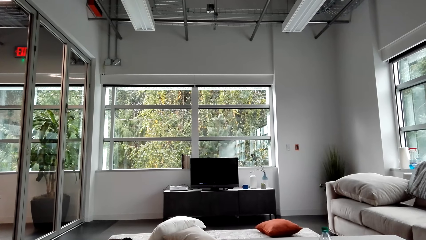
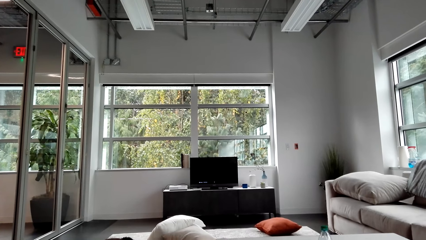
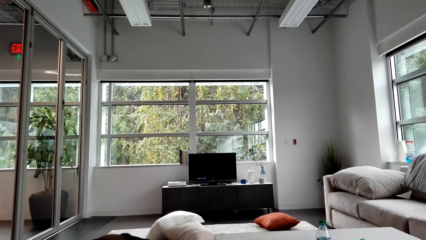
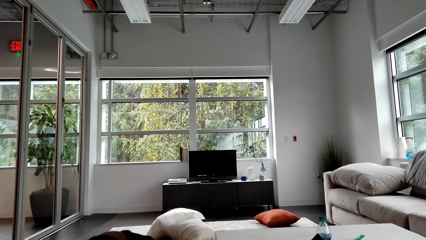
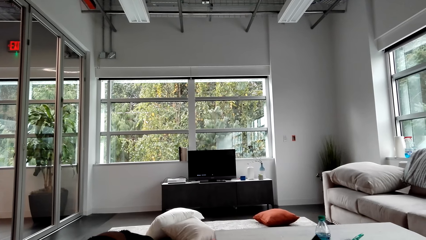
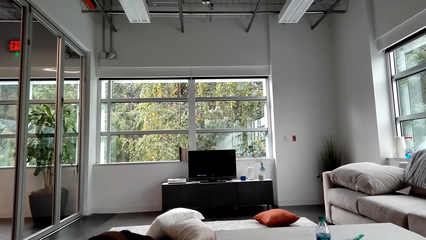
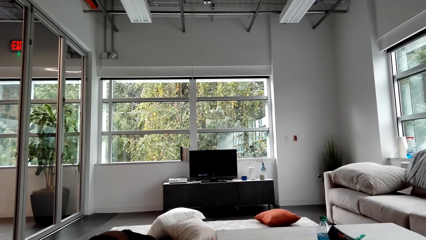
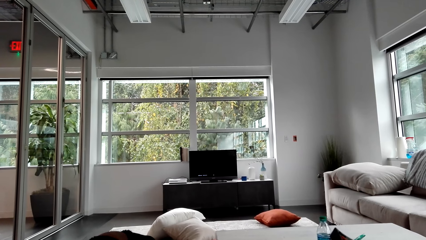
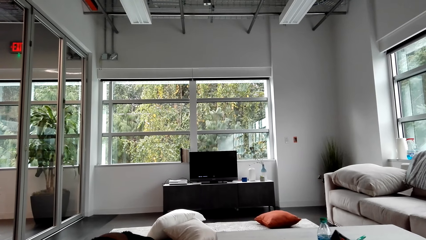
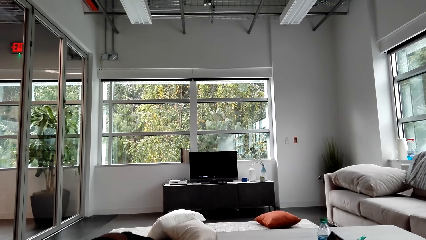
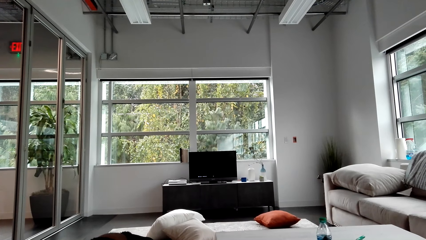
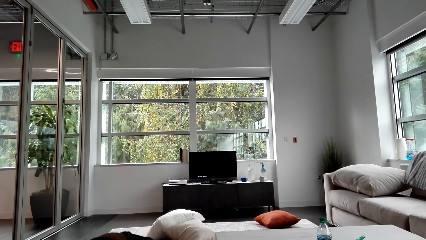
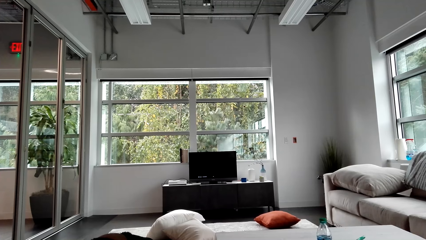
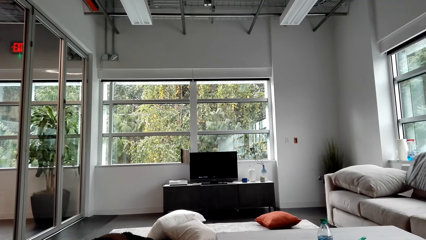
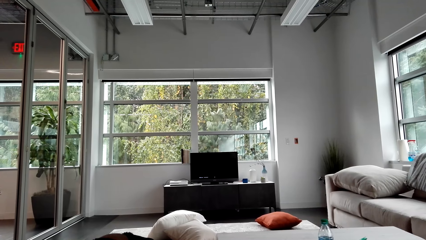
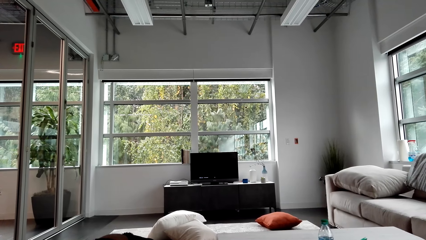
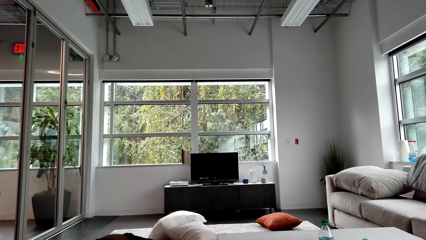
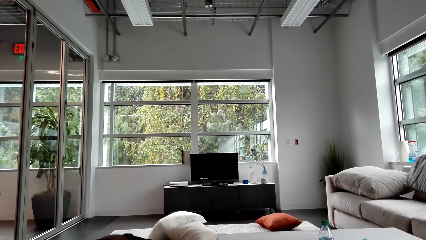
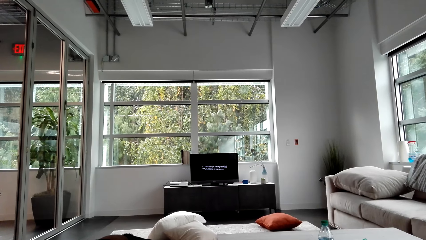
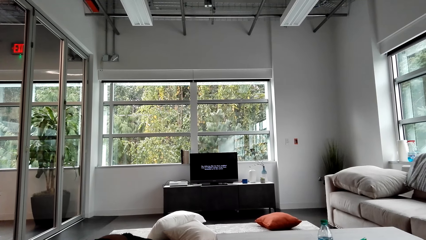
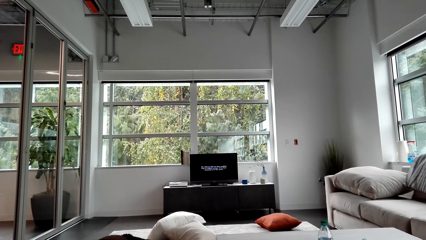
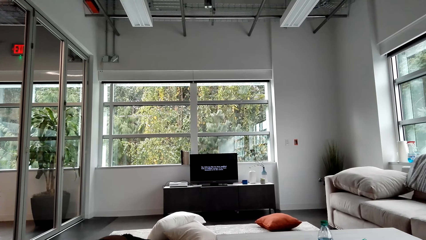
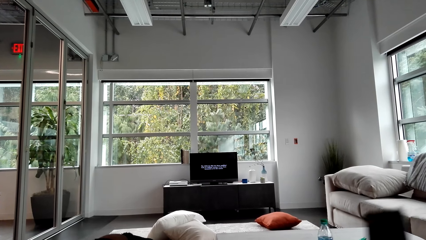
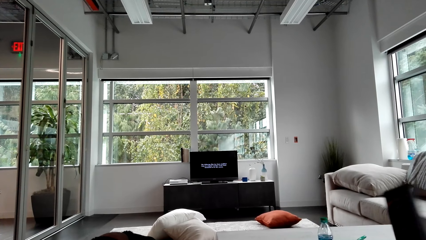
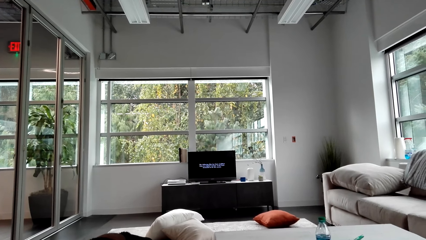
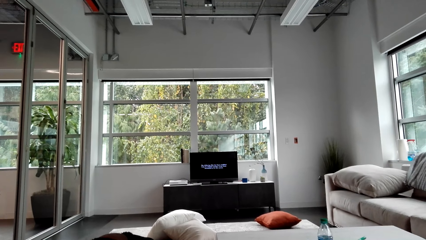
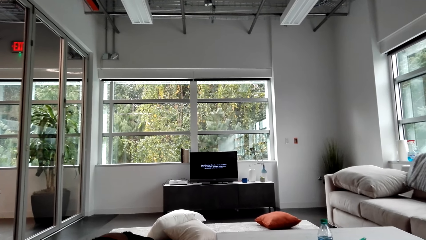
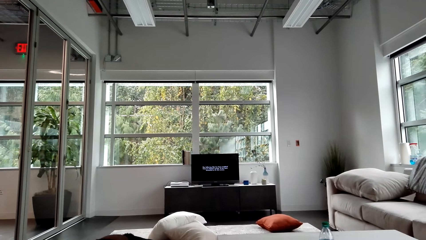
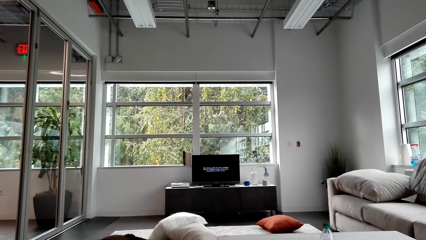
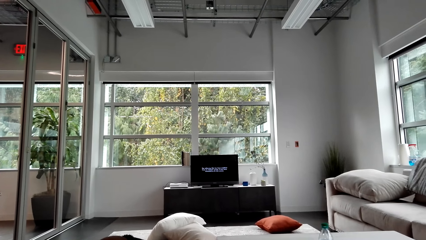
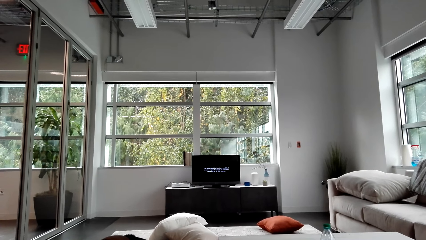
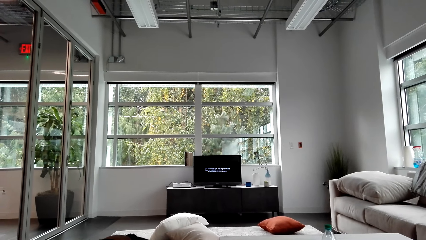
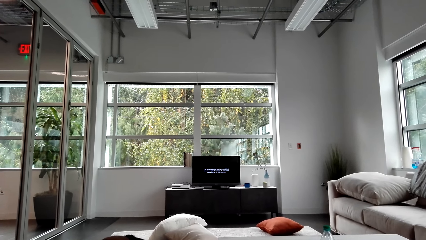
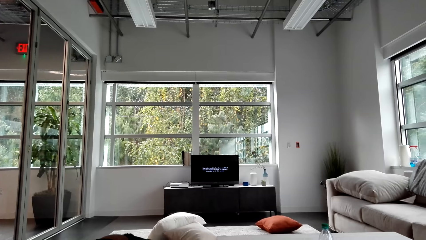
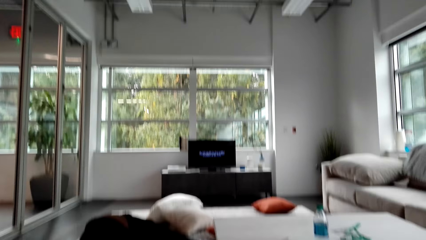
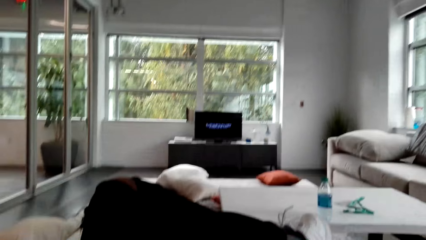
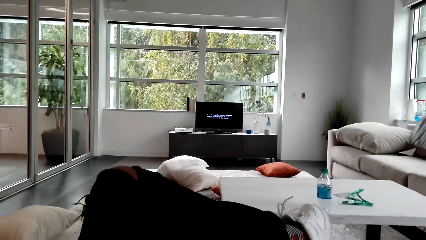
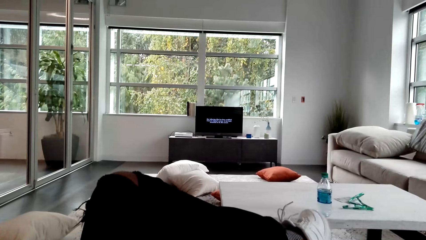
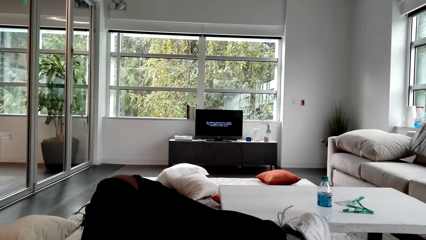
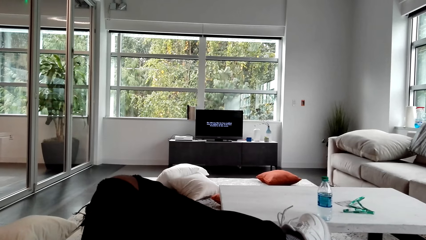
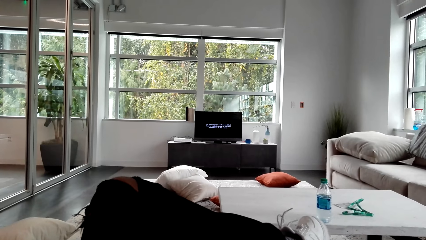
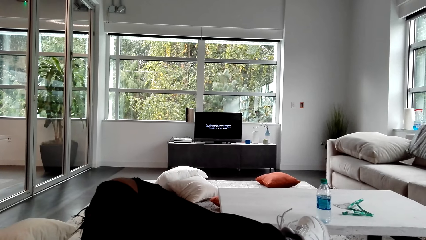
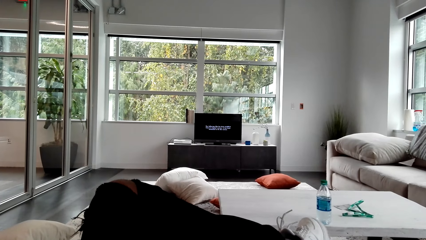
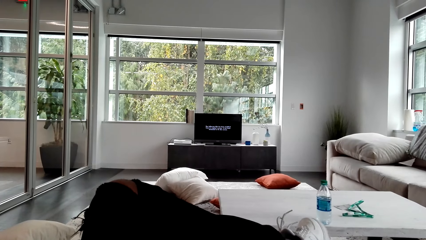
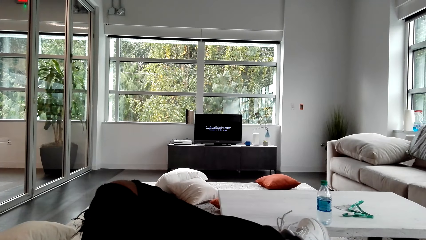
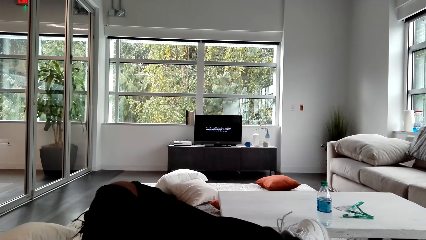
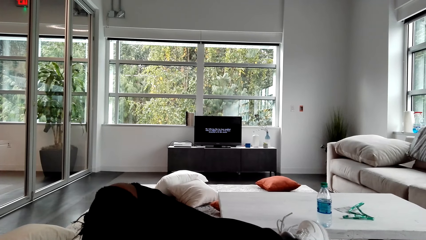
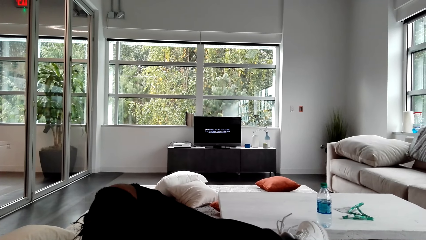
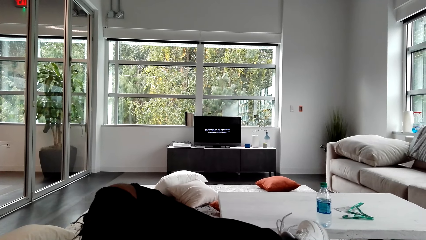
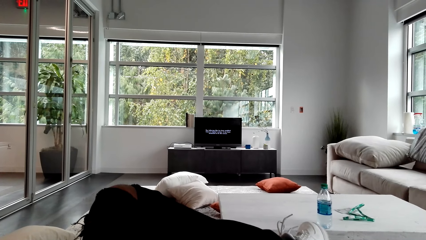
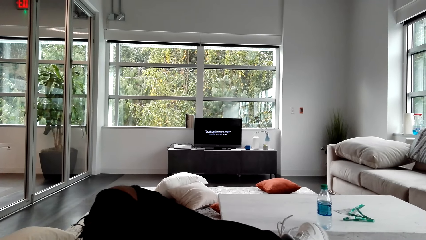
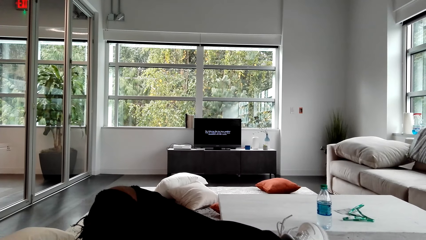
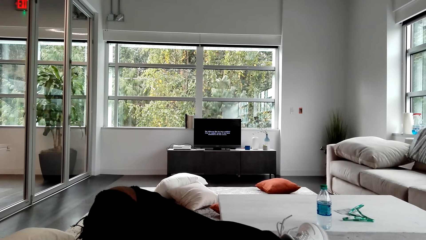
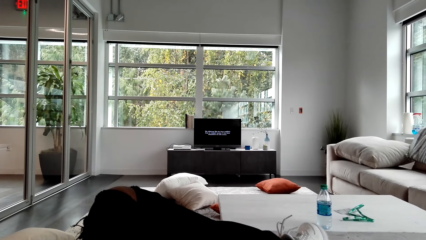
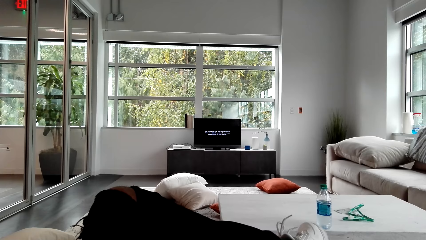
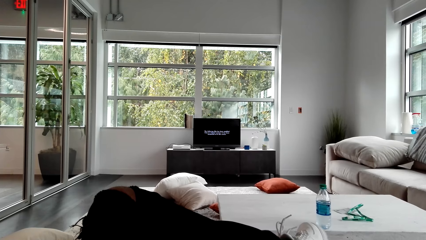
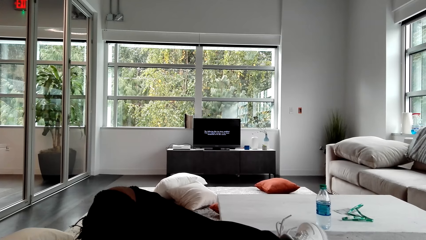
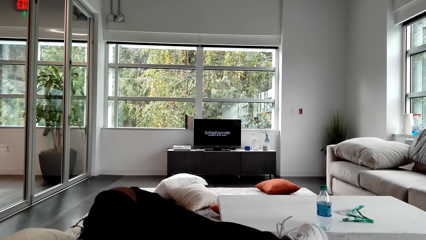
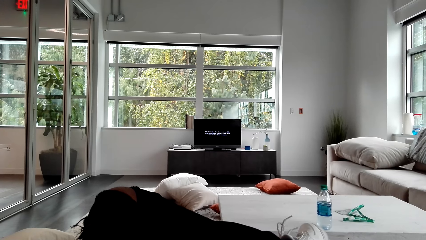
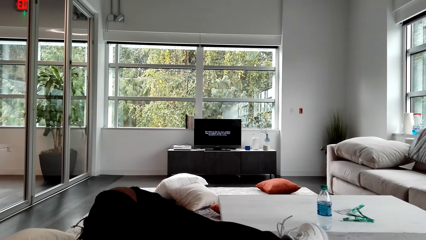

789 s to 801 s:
The camera wearer watches television. They watch the TV.

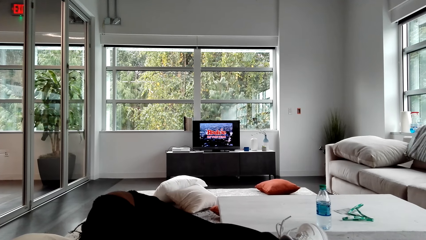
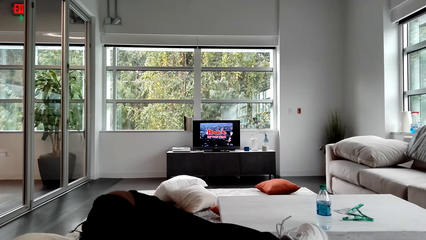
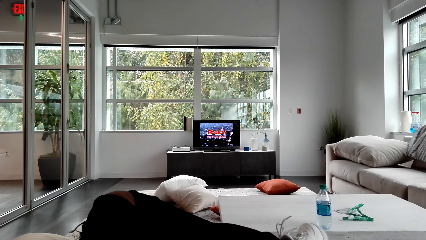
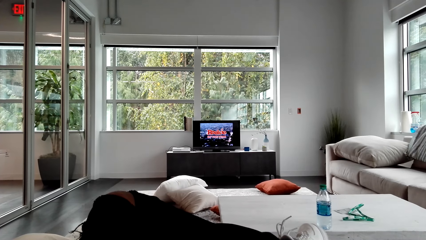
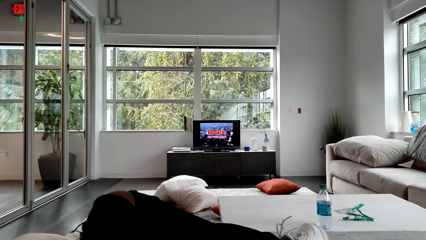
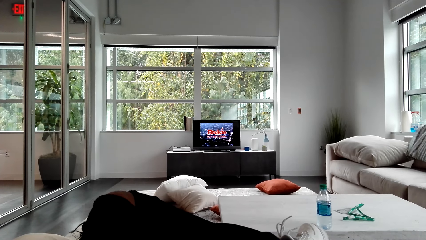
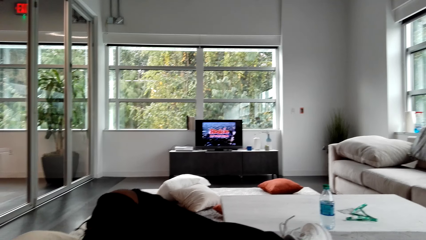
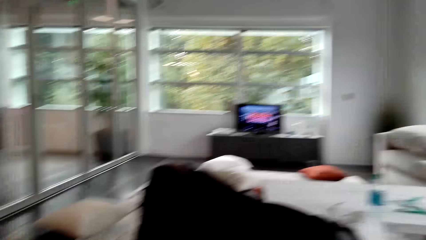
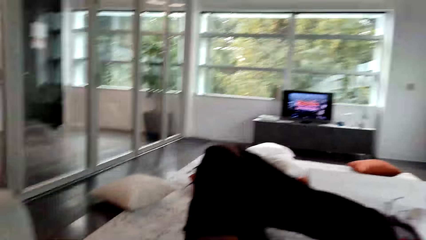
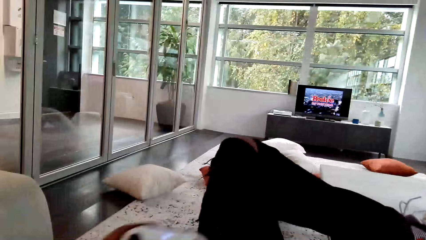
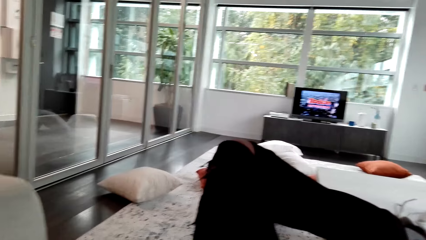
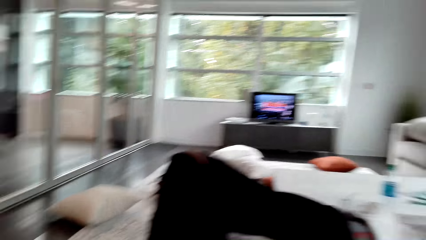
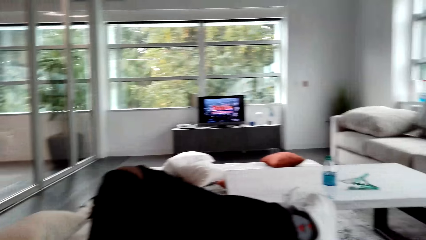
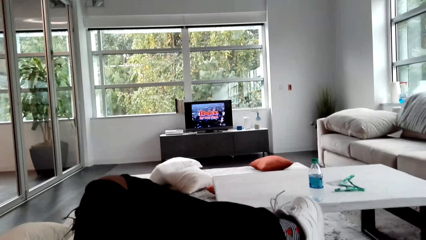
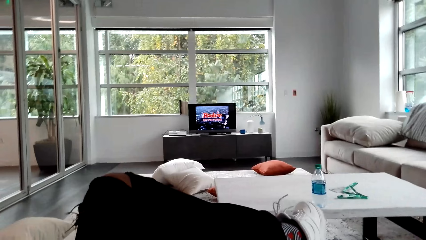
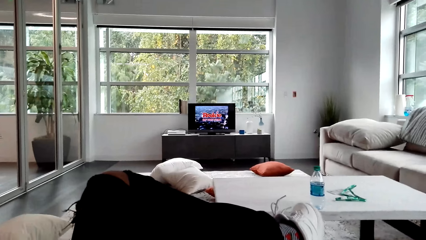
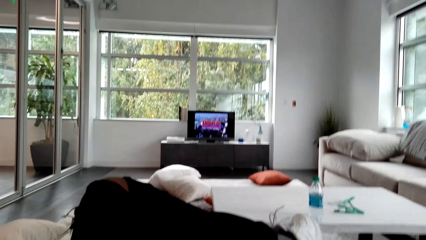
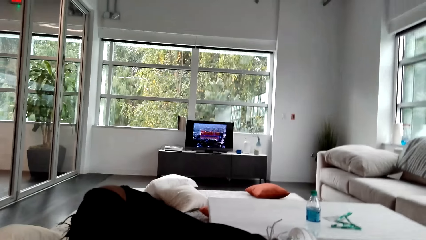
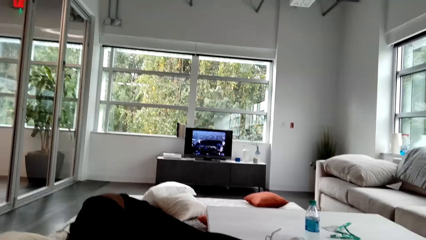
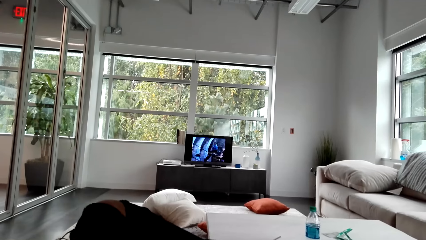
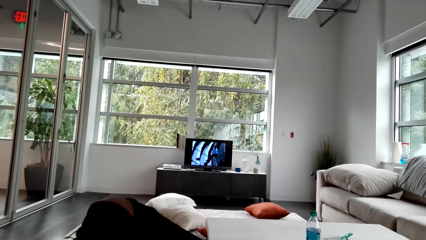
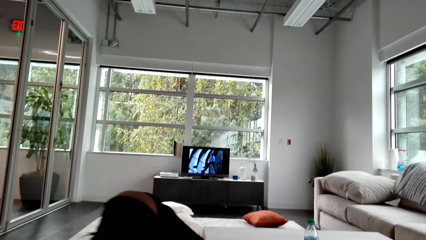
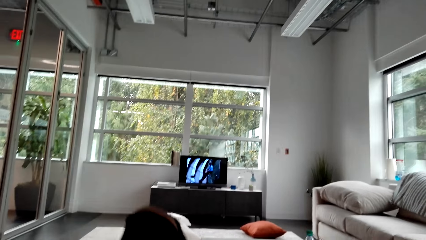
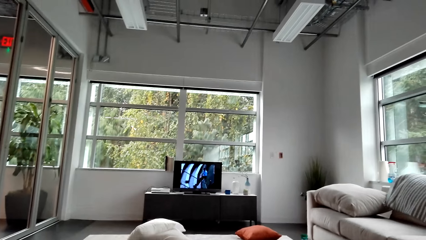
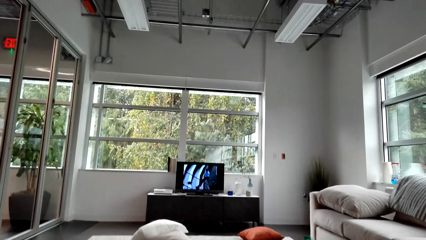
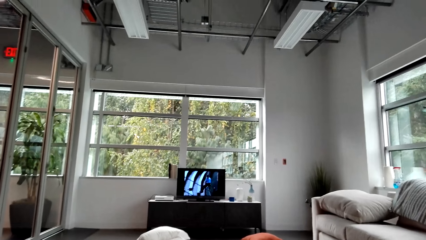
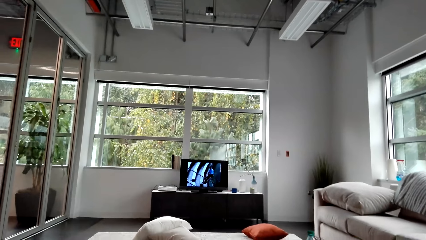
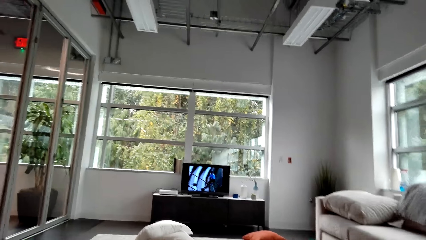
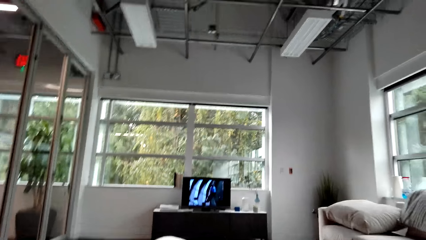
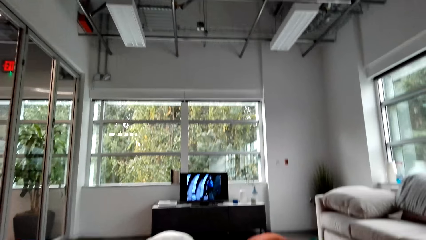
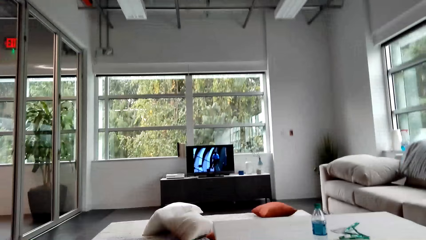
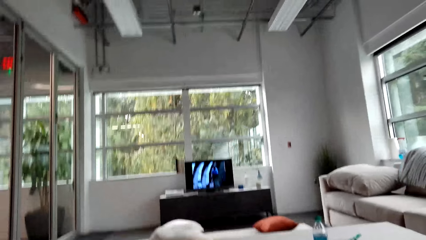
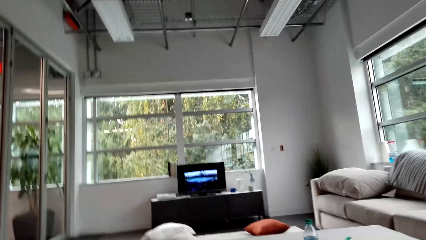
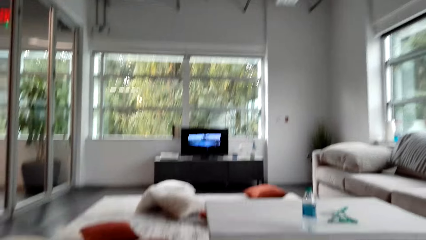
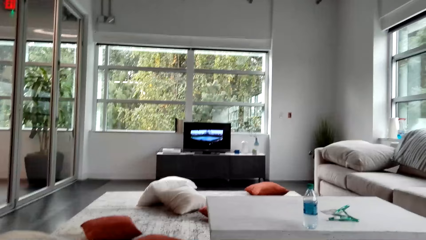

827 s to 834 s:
The camera wearer moves a game controller. They watch a video game. They move their leg.
